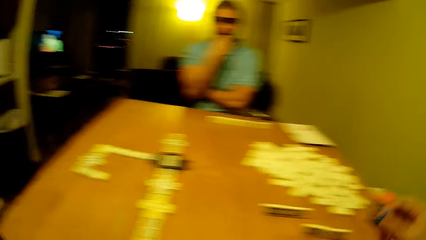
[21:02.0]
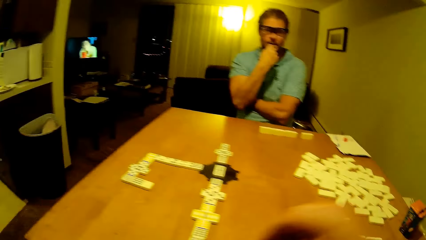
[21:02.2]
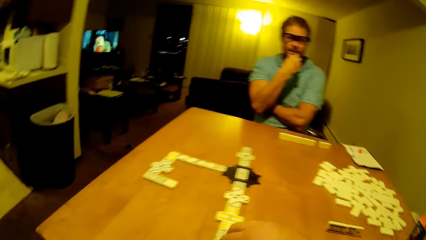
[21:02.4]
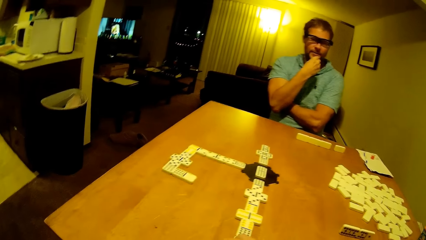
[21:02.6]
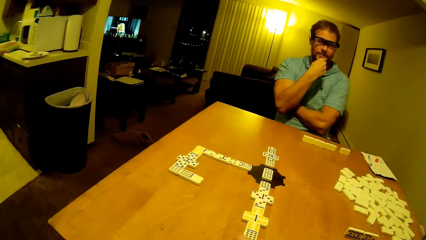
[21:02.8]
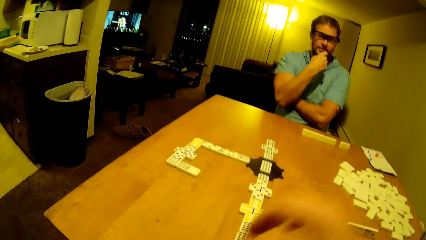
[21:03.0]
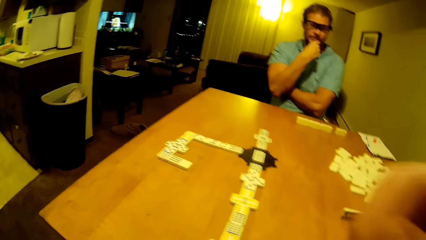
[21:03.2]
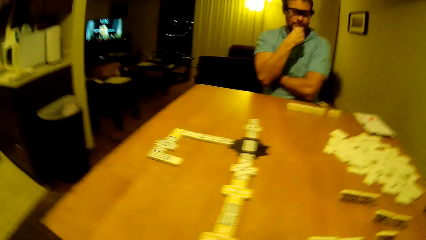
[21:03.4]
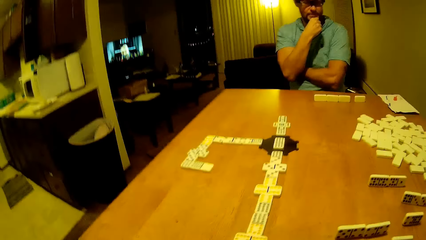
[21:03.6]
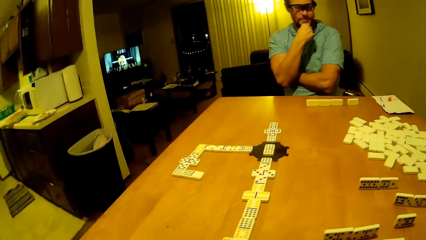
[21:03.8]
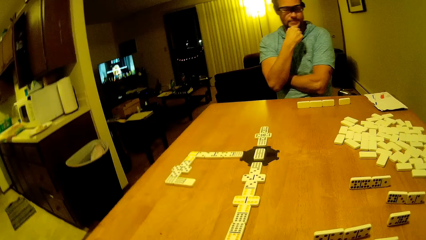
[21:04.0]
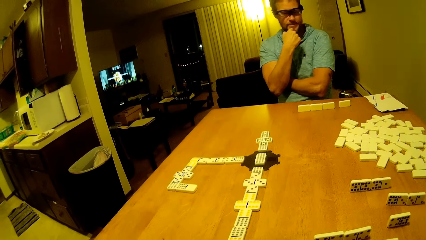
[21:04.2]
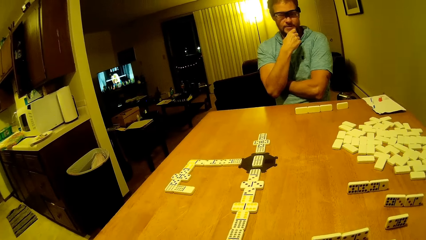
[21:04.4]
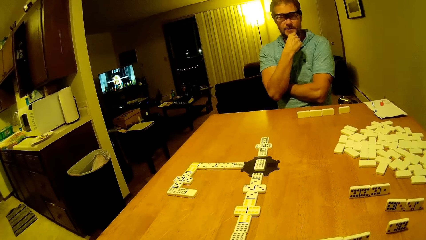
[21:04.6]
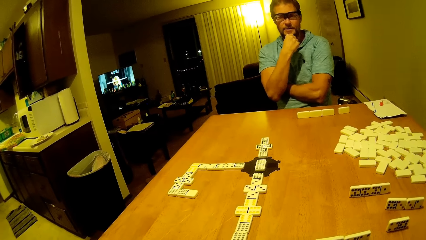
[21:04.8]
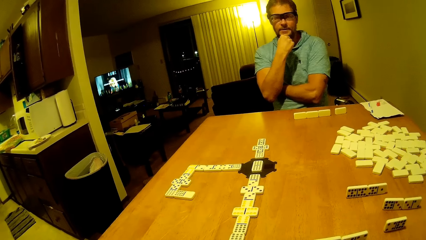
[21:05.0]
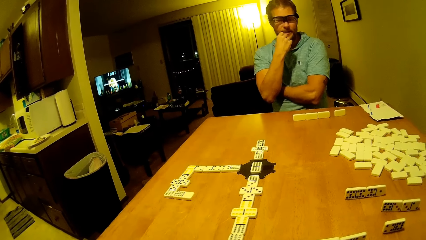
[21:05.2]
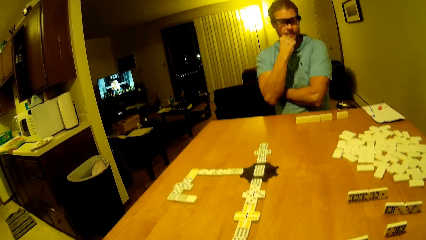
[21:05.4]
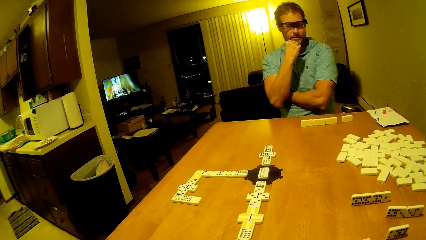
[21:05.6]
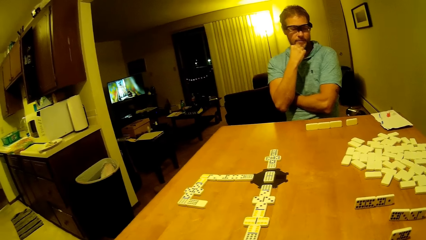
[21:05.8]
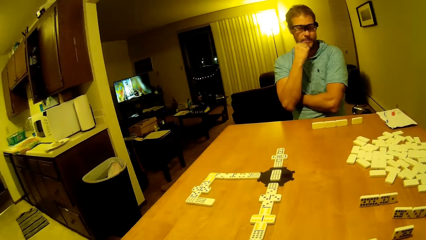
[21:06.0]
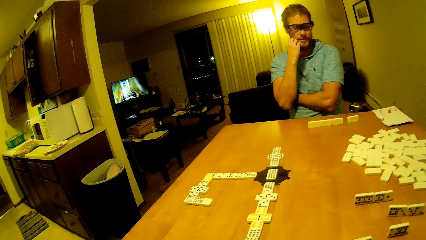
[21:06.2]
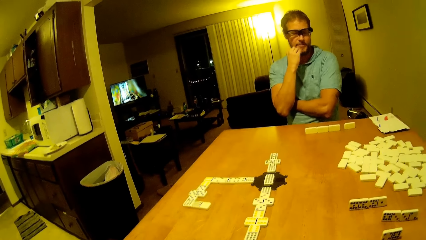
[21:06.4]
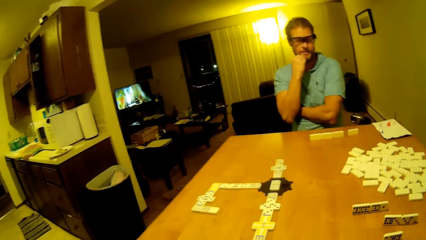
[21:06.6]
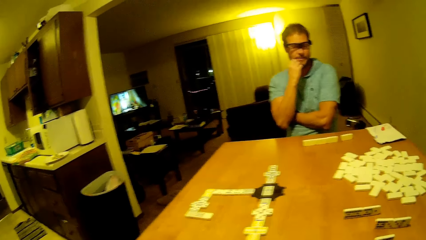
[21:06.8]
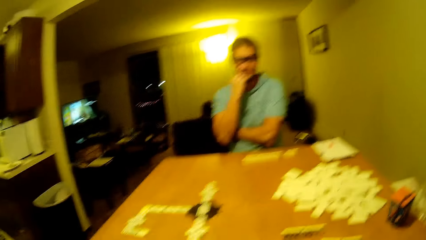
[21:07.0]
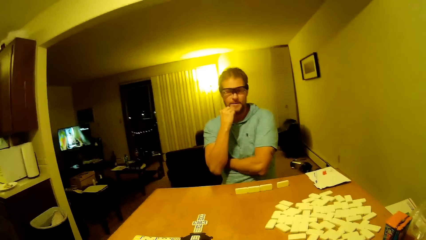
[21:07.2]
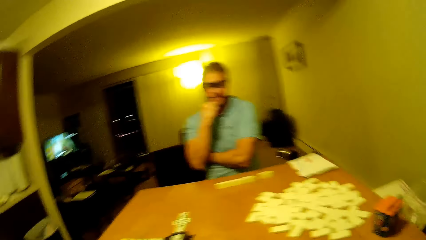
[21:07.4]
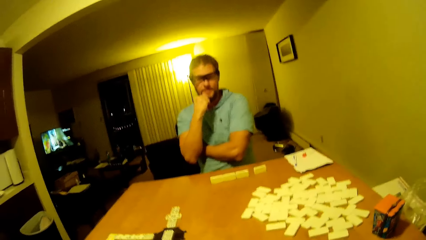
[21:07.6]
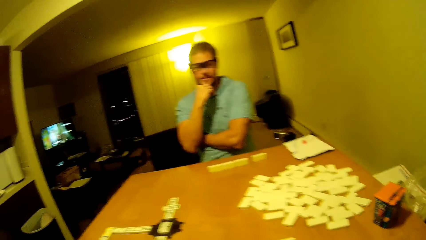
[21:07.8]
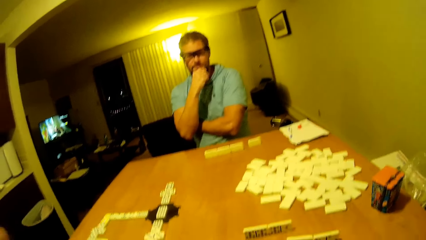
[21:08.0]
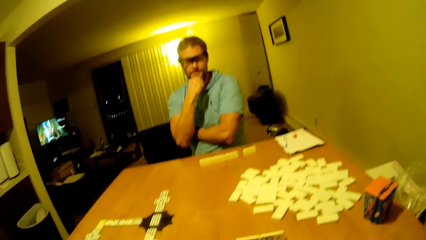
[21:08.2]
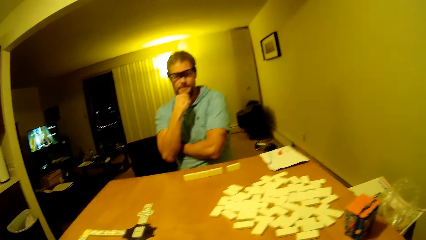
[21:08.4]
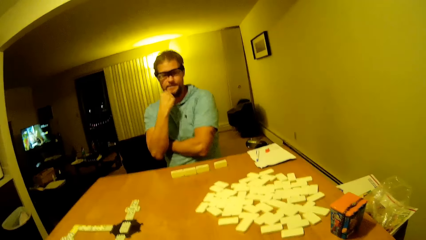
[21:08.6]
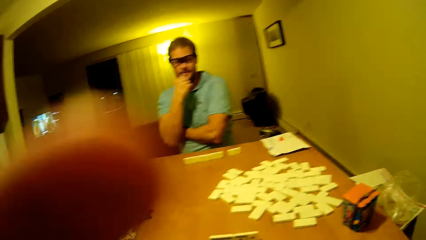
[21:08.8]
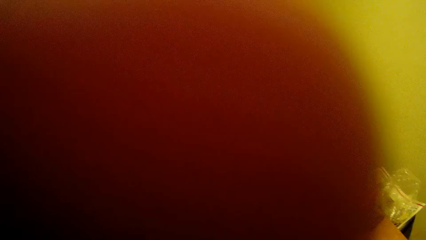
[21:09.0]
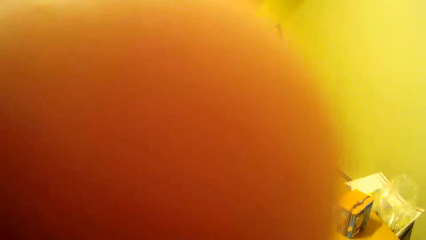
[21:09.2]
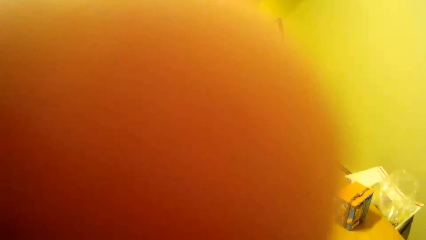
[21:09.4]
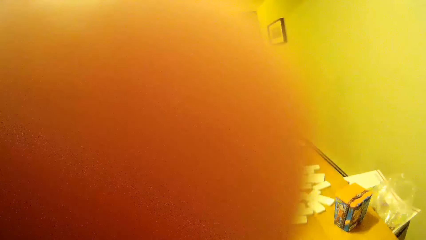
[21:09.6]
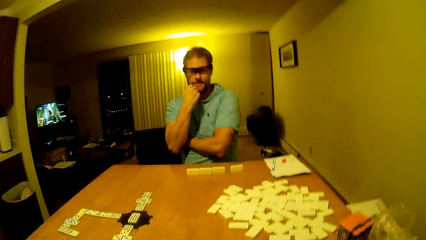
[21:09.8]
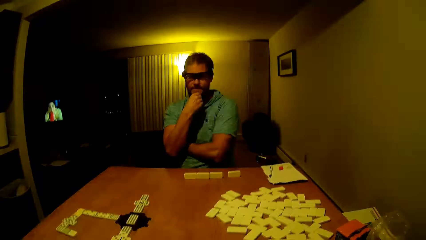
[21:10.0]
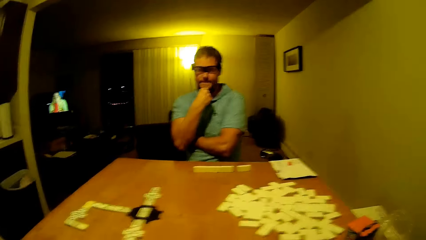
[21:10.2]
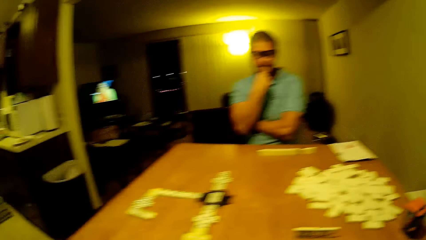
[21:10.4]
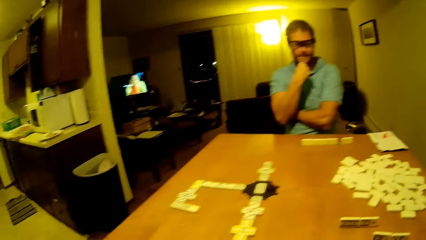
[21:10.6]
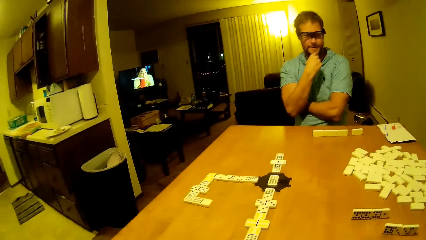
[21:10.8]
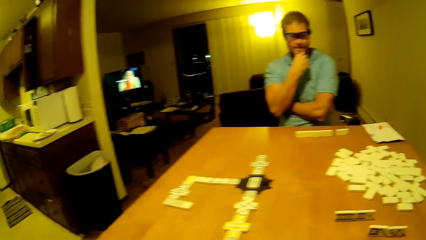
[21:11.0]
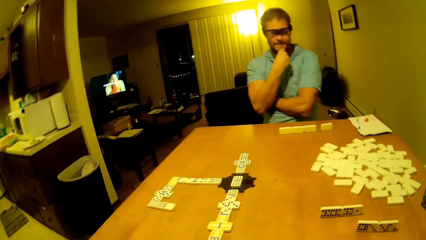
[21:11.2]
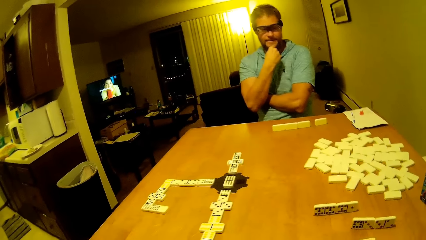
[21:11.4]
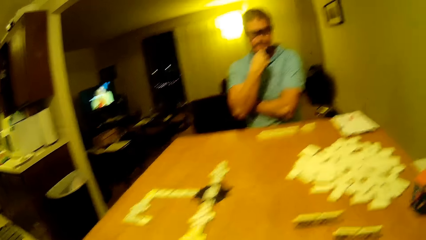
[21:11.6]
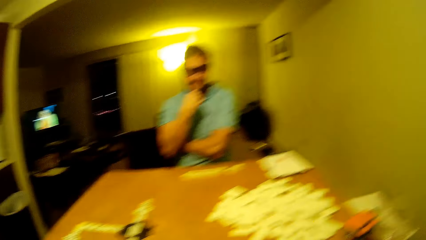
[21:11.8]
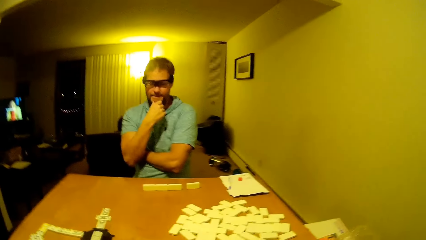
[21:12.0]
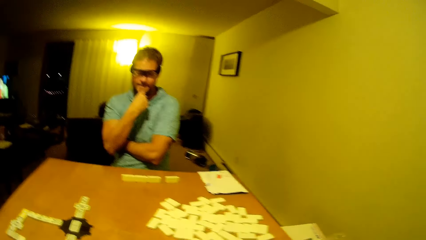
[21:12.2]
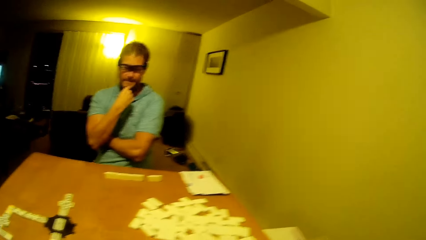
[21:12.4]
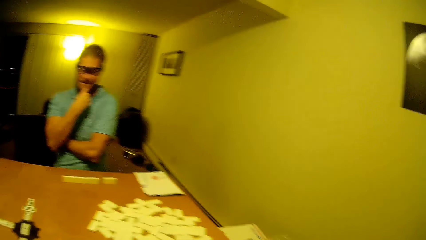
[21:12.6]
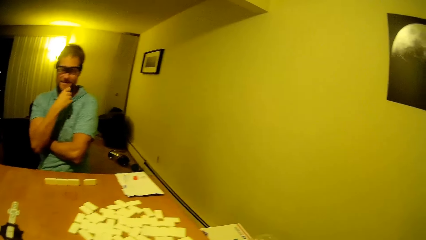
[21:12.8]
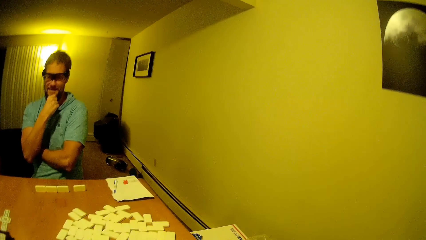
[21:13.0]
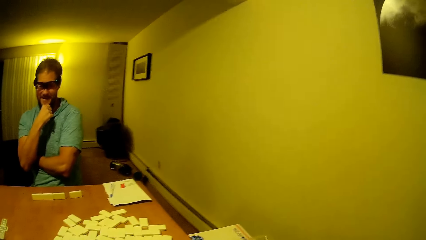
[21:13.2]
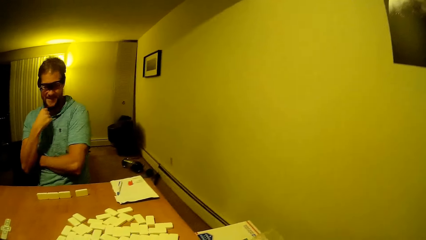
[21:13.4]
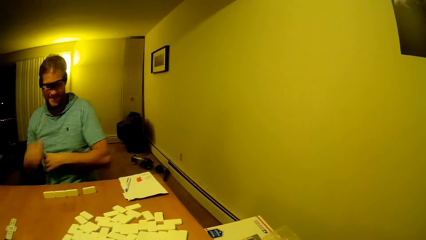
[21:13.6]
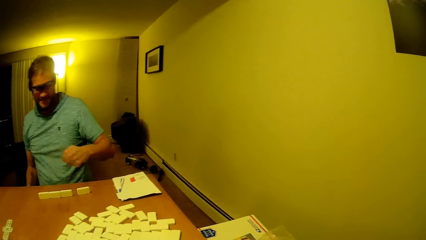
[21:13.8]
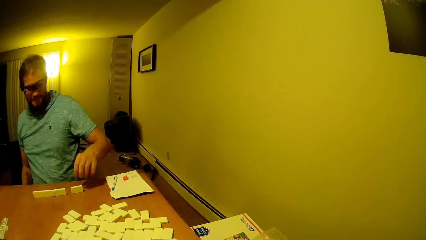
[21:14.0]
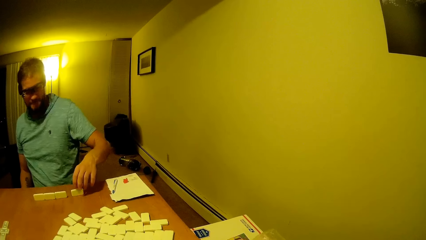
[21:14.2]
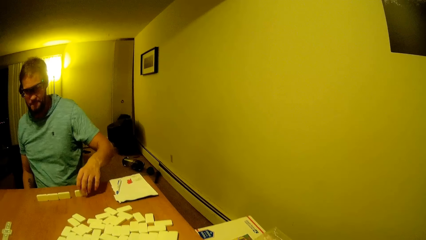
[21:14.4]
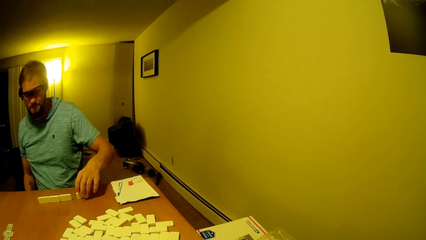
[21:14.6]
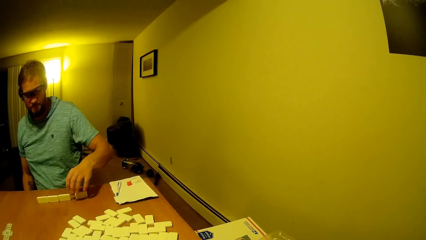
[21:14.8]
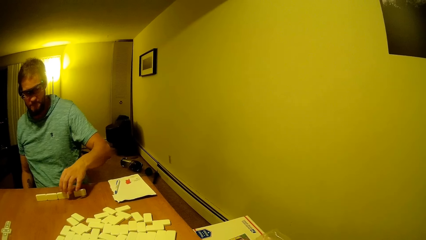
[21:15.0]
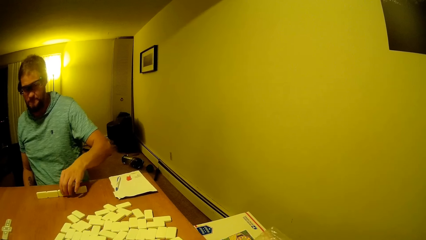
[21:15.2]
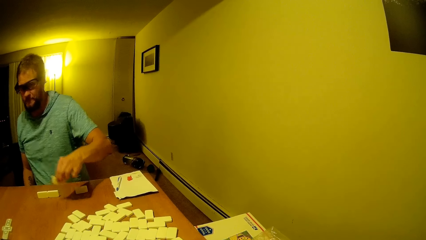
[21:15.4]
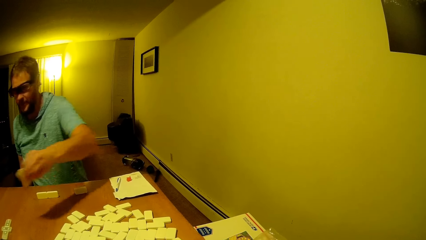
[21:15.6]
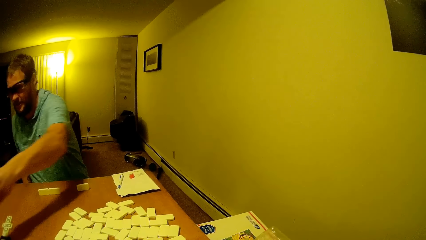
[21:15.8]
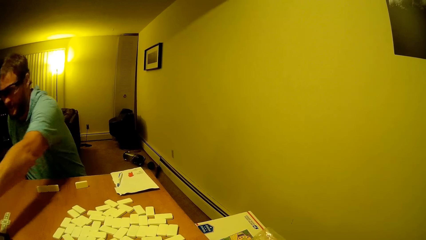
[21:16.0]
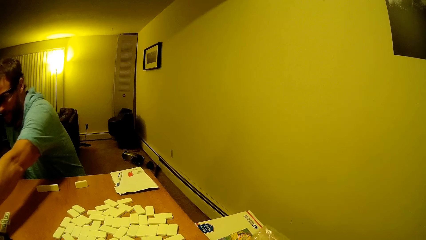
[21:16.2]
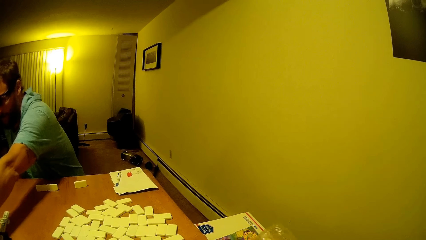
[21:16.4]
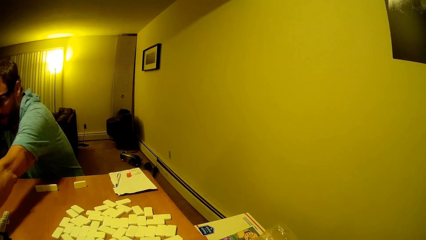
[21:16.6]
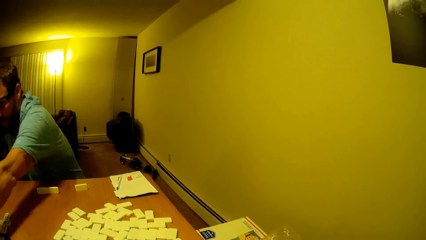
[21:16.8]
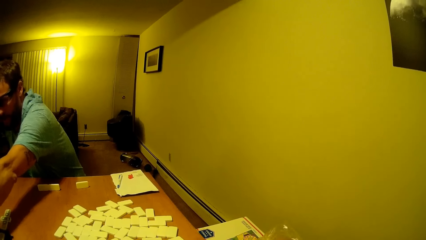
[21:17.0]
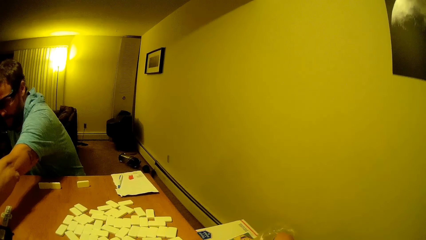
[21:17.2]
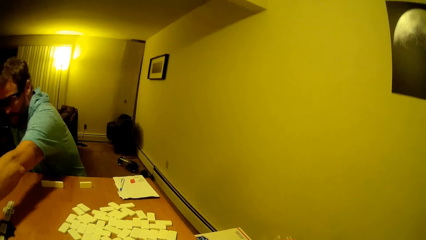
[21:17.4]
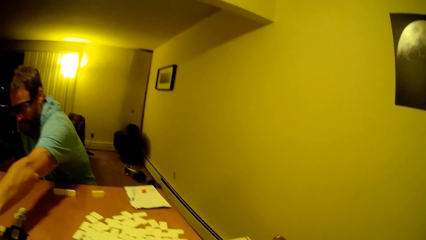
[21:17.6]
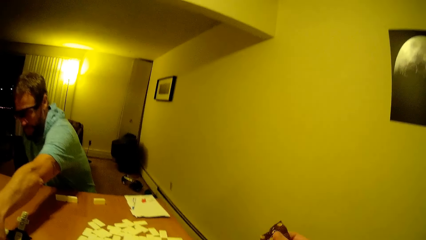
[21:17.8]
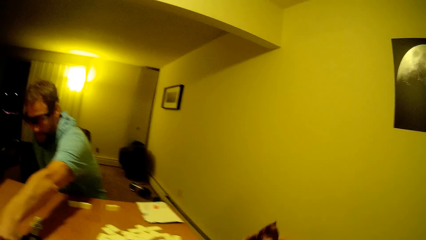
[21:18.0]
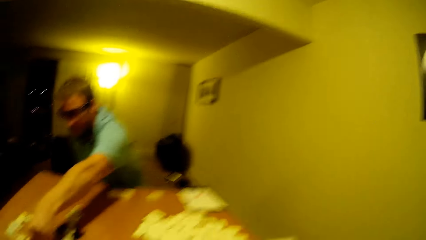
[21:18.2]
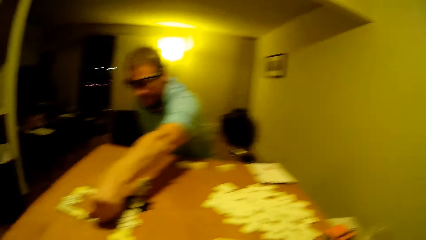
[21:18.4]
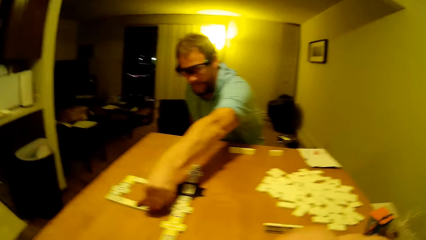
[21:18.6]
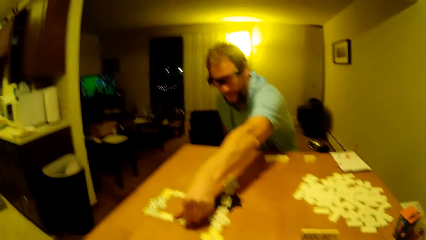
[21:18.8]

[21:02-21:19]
The camera wearer puts the dice down, plays pieces, and lifts a hand up. The man watches the game. He touches the beard. The camera wearer holds the camera, puts a hand down, and looks around. The man picks up a dice. He plays his piece and puts the dice forward.
